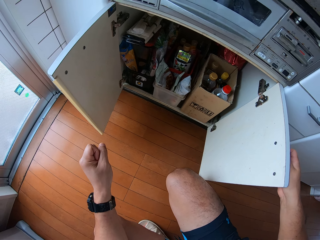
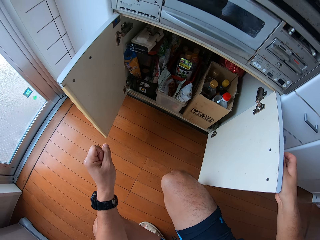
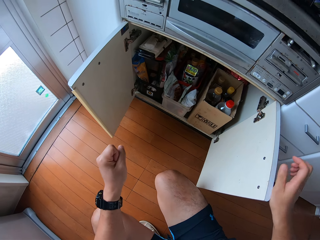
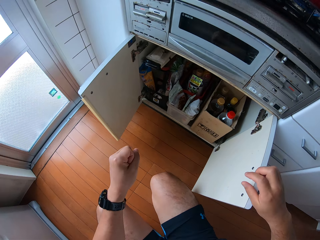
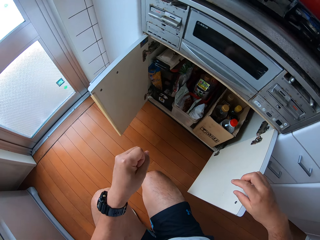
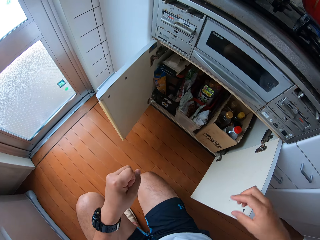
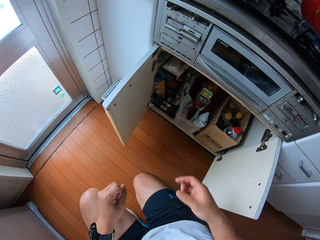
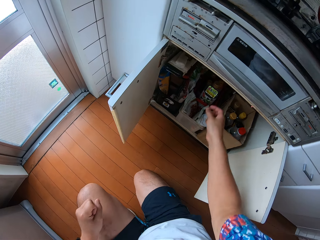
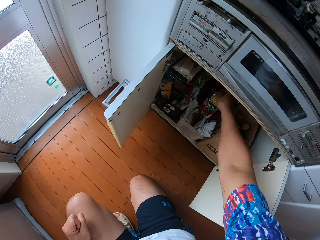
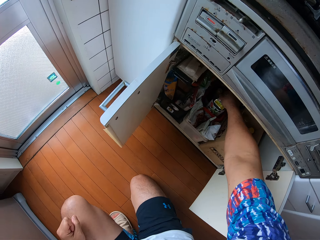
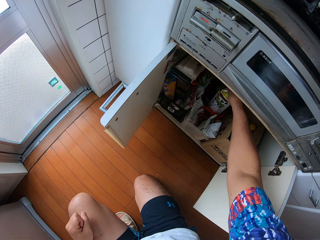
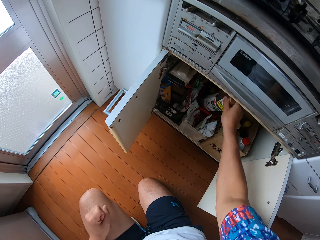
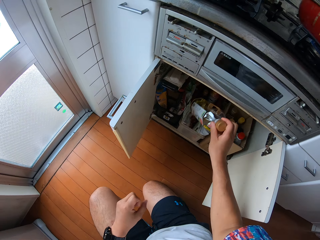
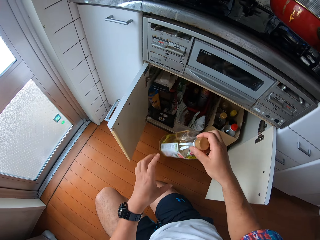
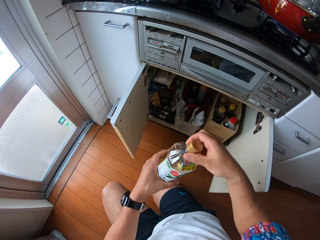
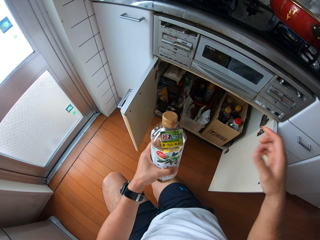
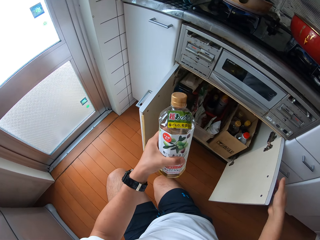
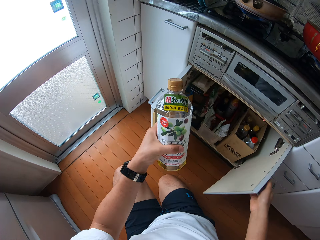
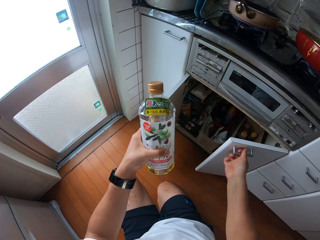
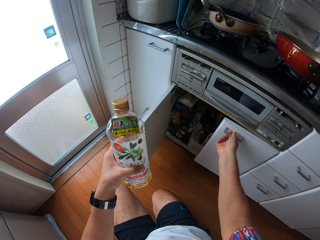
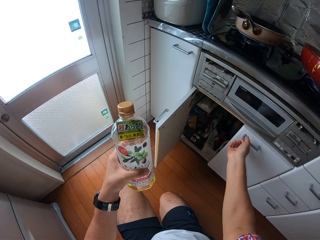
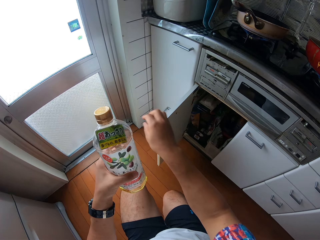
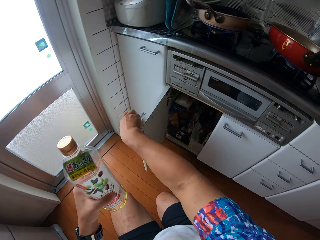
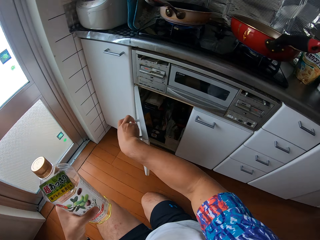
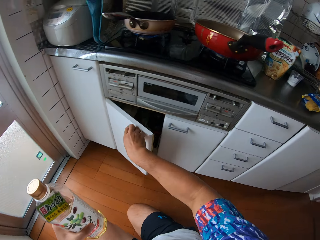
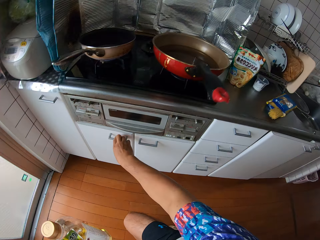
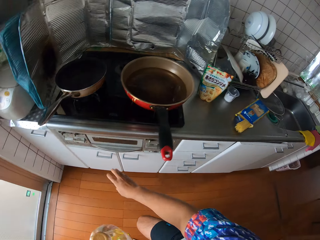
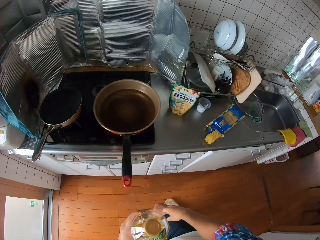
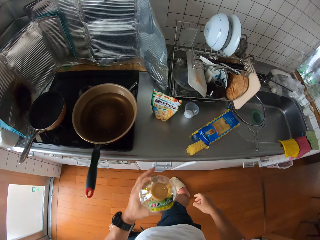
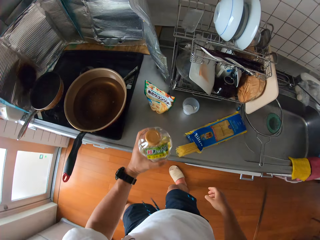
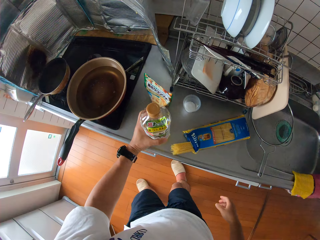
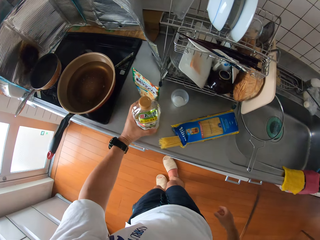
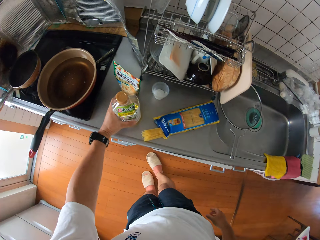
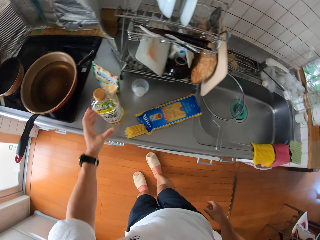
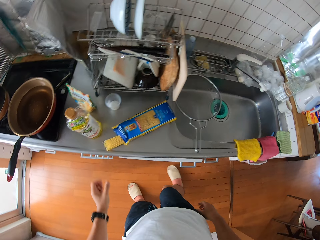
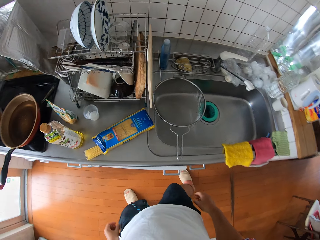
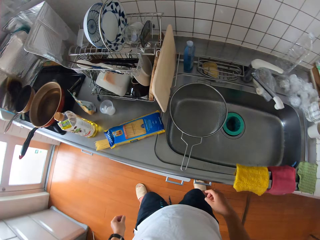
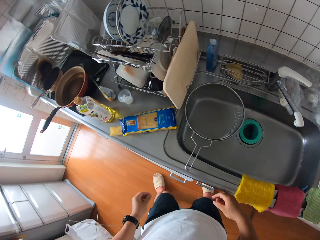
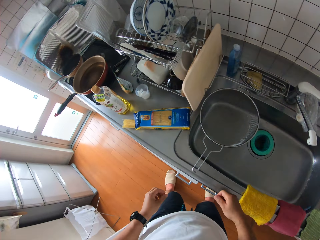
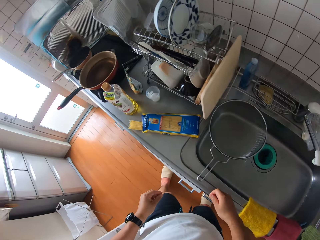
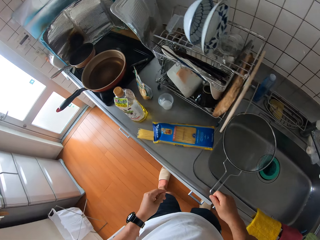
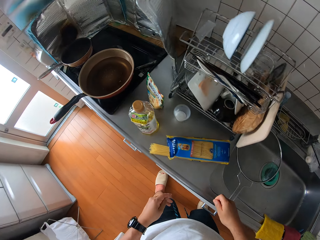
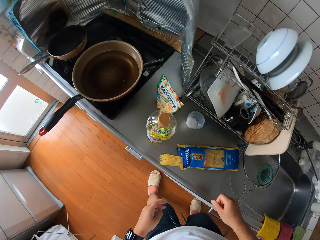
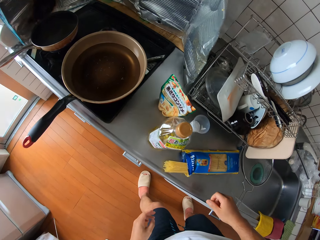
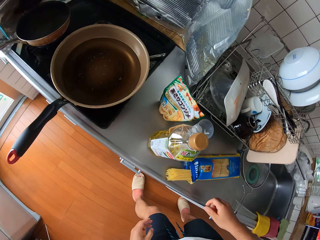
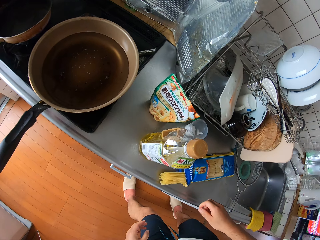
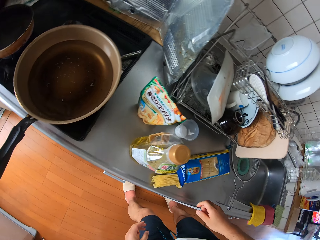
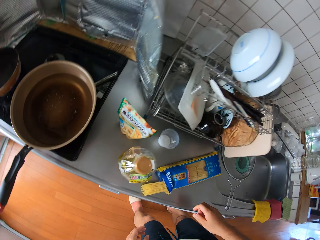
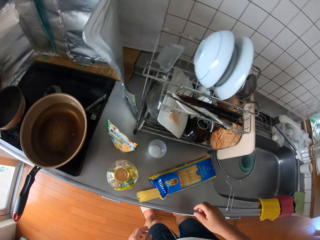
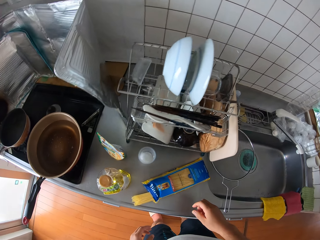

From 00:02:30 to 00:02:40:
The camera wearer picks out a bottle of cooking oil from the cabinet with his right hand. He passes the bottle of oil from his right hand to his left hand. He closes the right side of the drawer with his right hand and closes the left side of the drawer with his right hand. He places the bottle of cooking oil on top of the sink table. He looks around the kitchen.

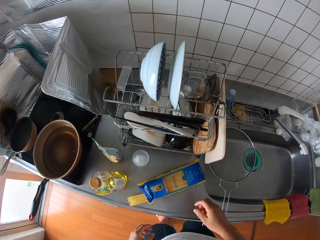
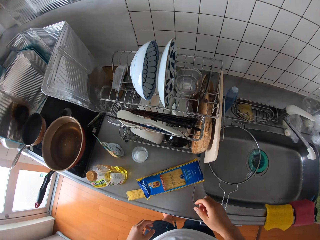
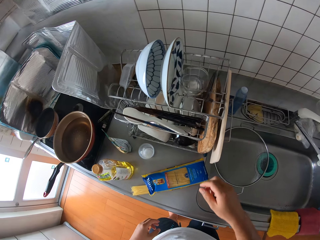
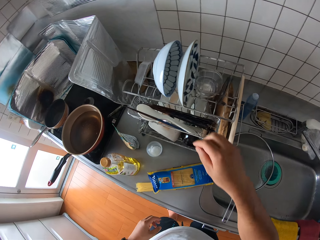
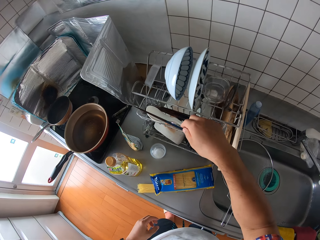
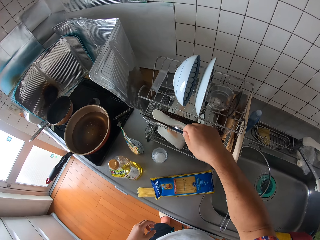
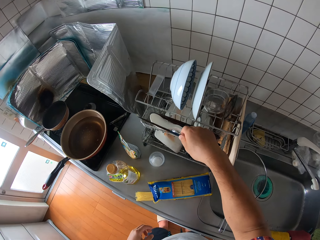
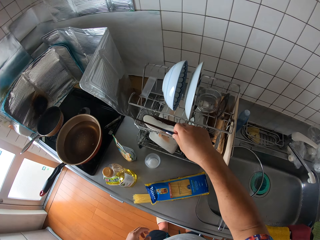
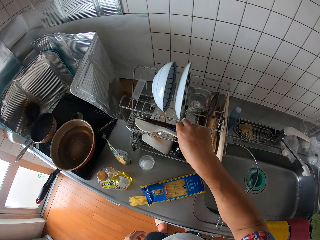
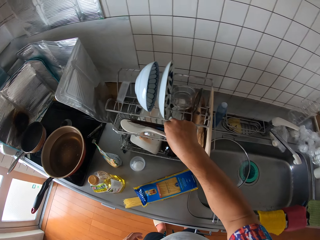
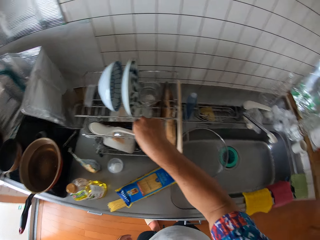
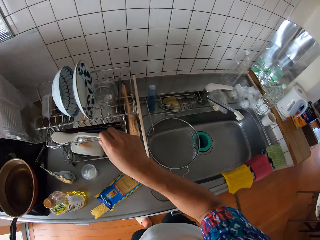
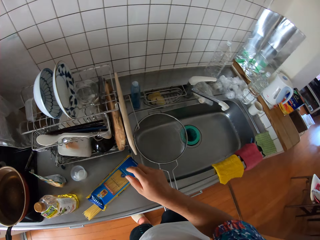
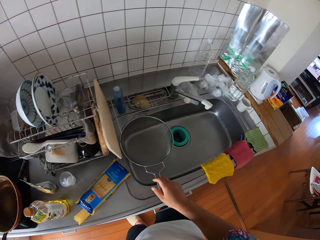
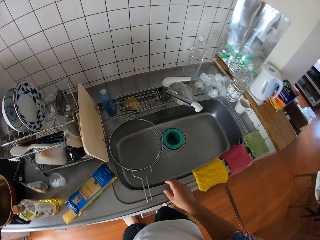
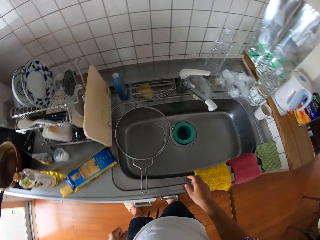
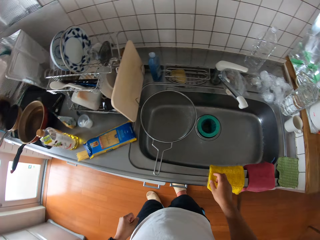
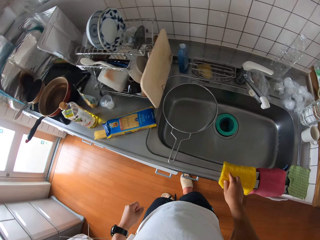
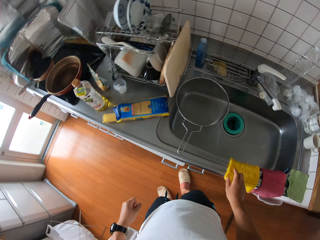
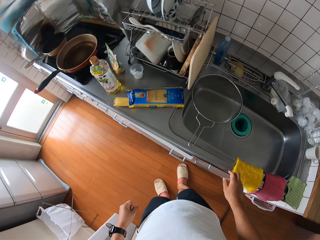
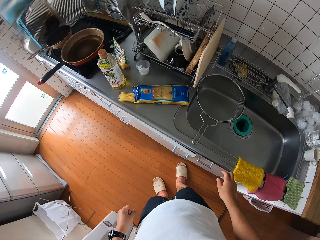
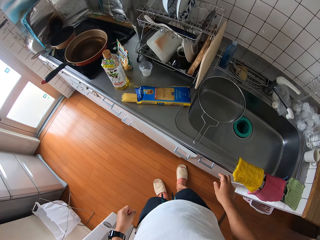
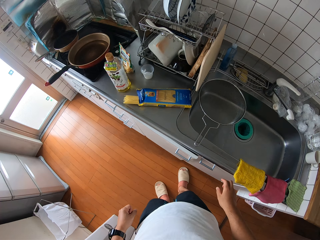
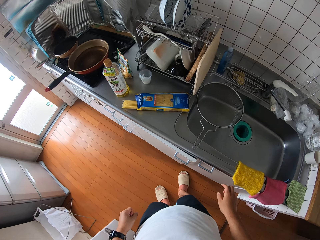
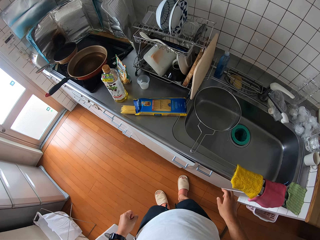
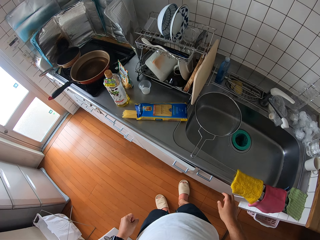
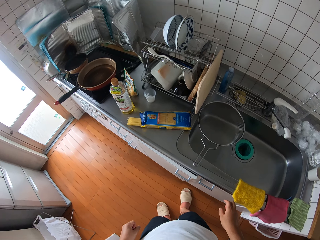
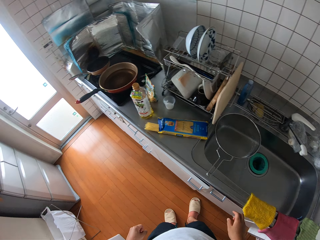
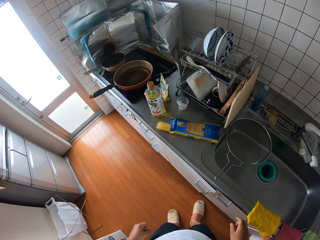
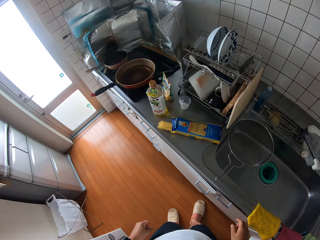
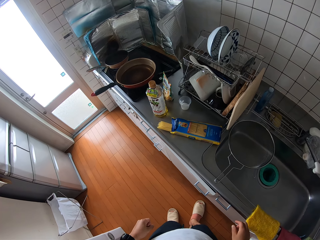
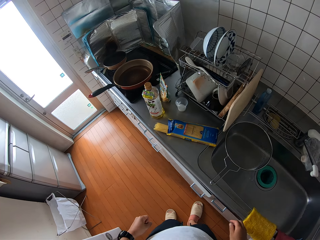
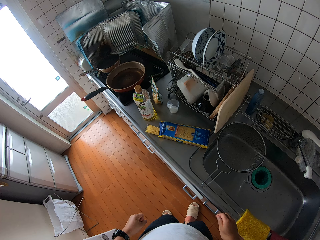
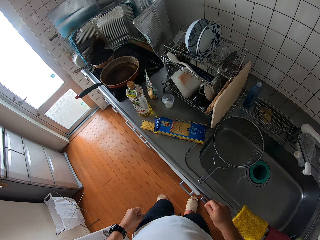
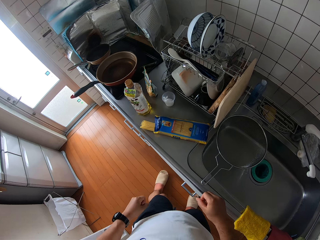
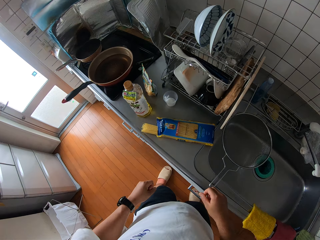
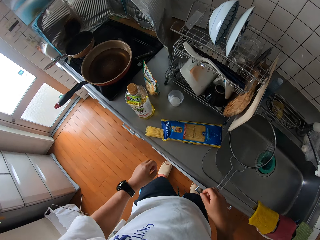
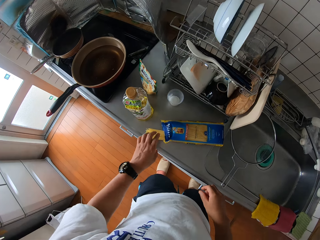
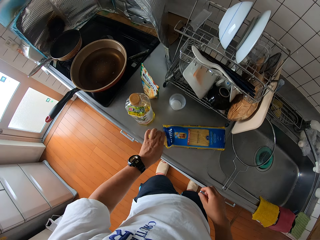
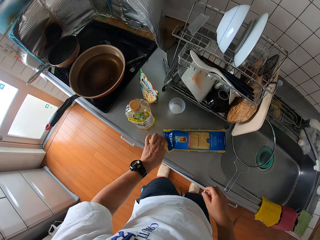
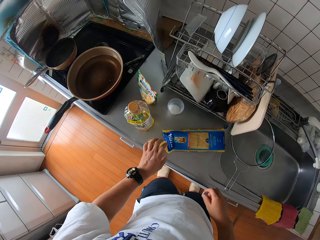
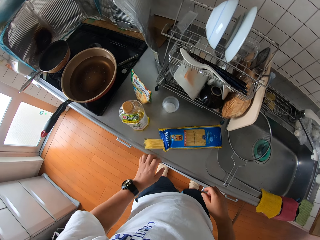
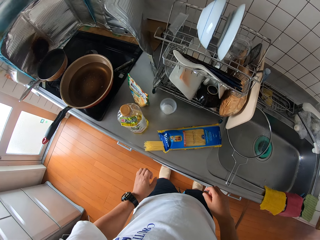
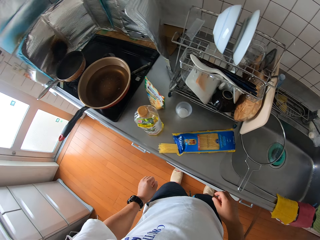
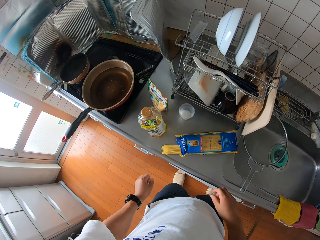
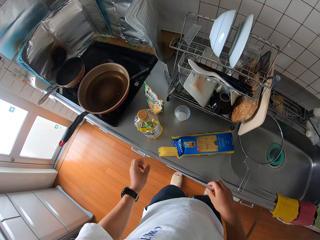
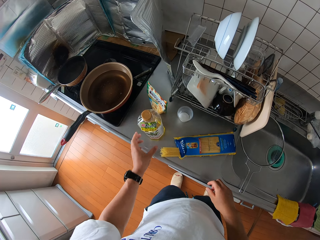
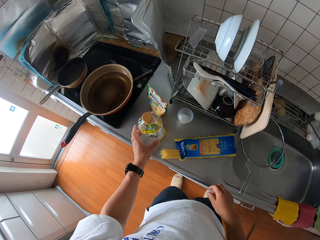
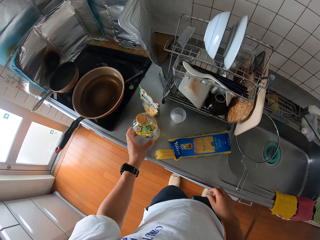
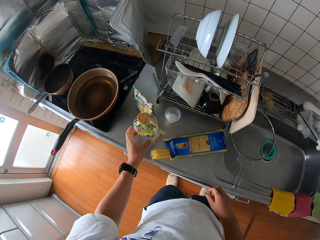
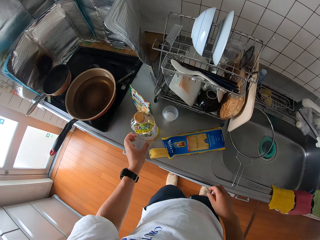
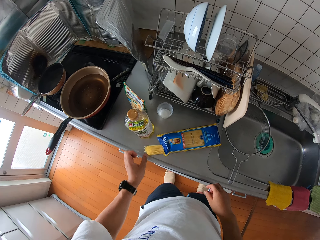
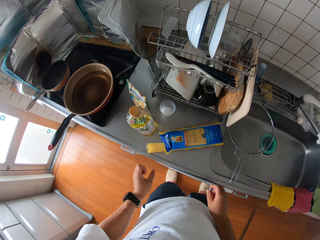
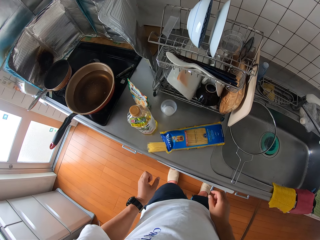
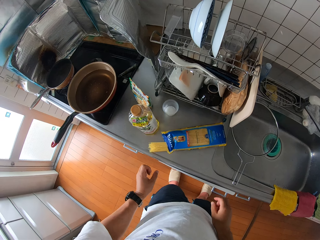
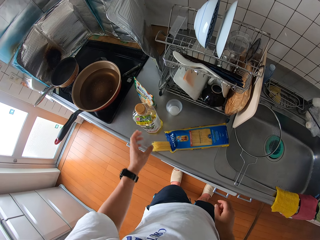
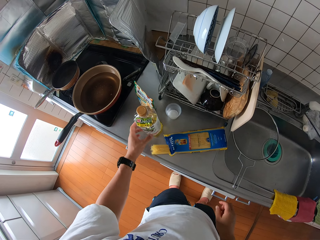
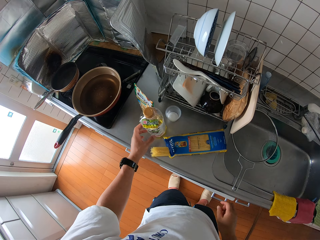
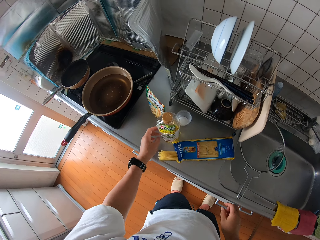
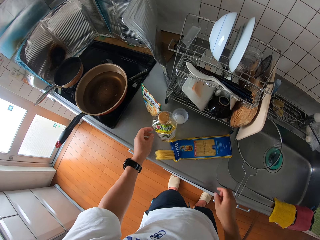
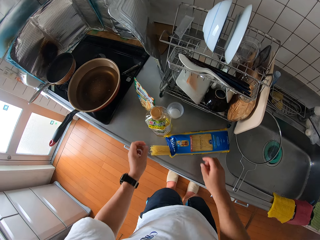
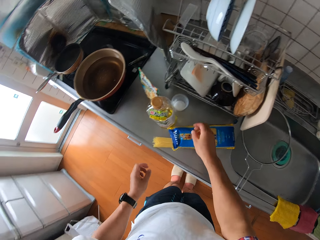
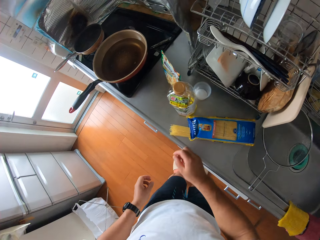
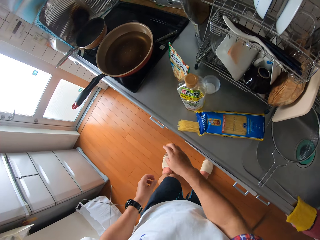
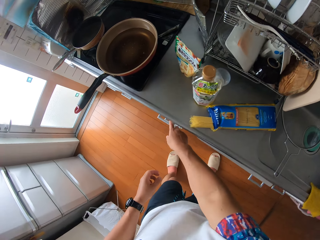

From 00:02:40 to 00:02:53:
The camera wearer moves a stick on a plate rack with his right hand. He holds a chopstick. He looks around the kitchen. He touches the sticks of spaghetti on the table with his left hand. He moves the bottle of oil on the table with his left hand.
